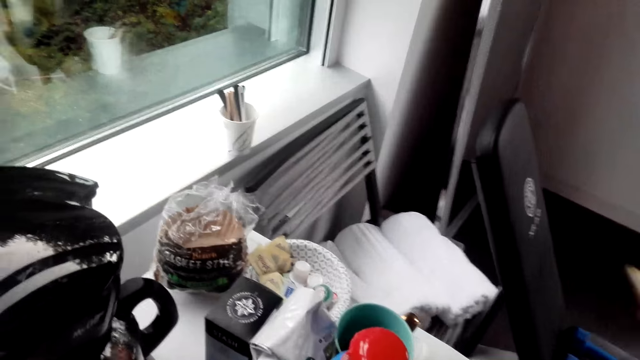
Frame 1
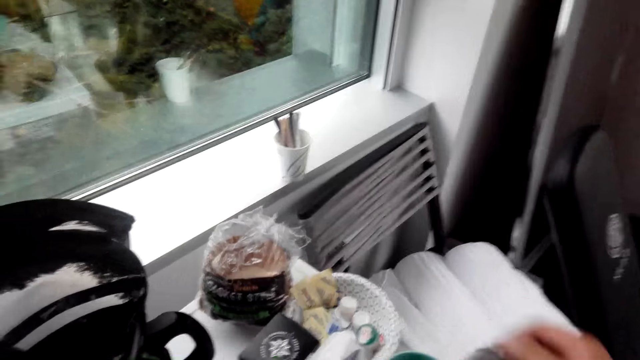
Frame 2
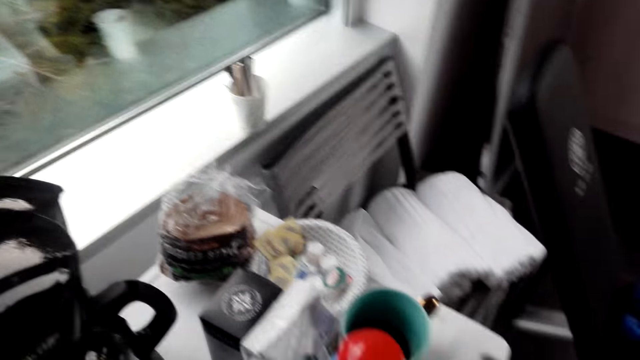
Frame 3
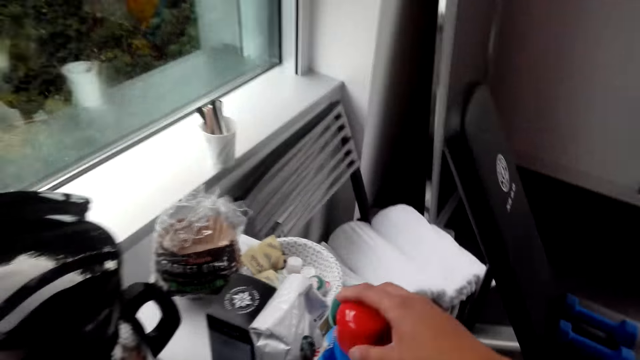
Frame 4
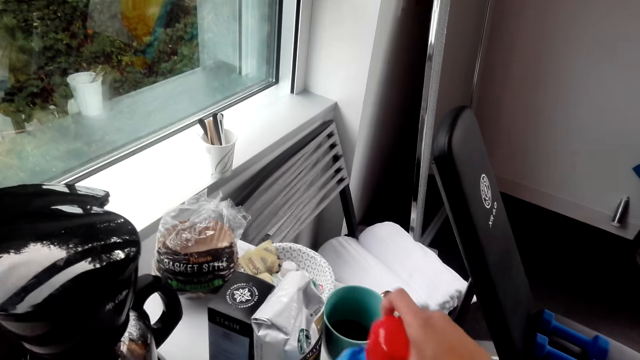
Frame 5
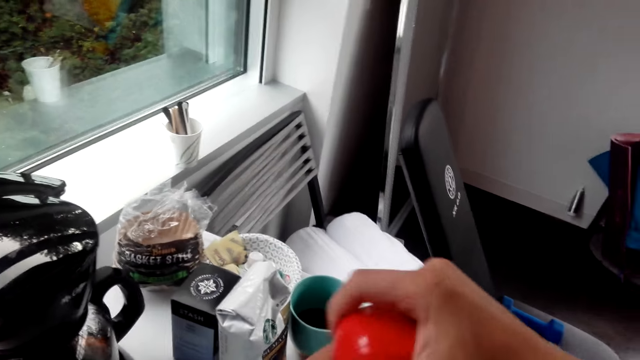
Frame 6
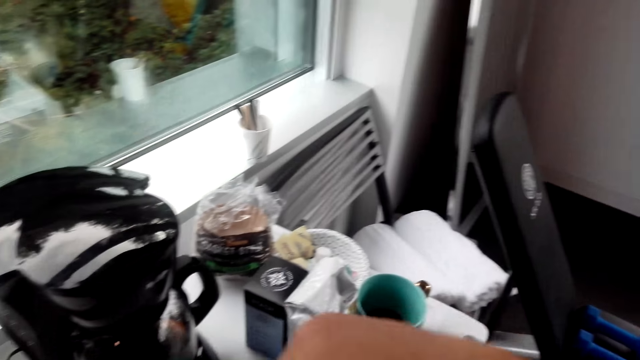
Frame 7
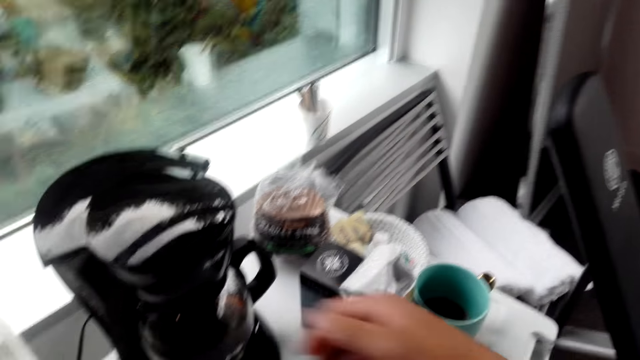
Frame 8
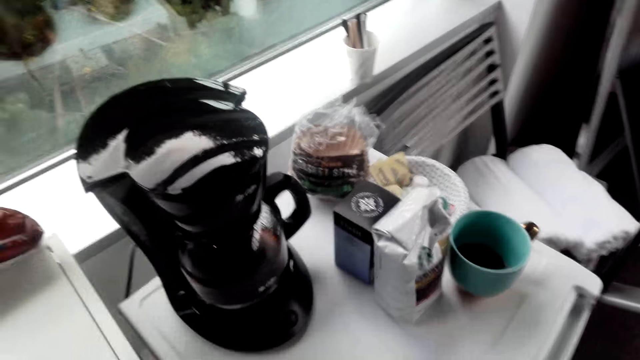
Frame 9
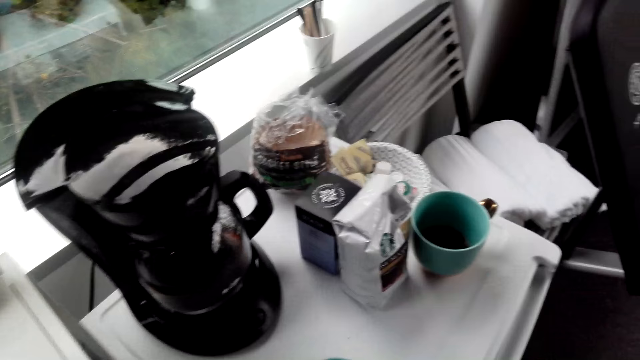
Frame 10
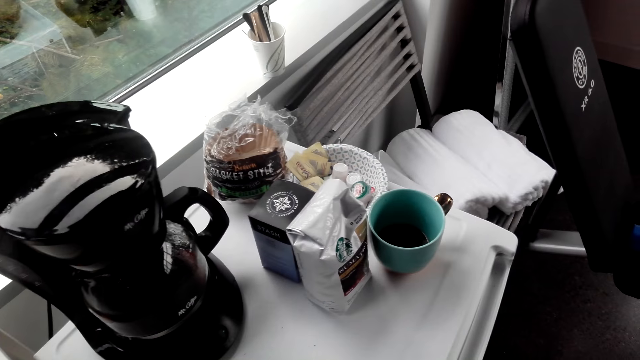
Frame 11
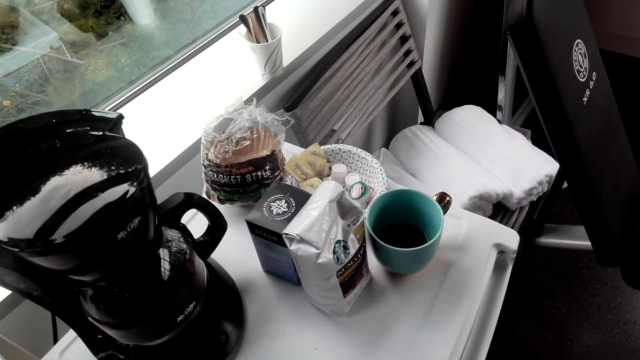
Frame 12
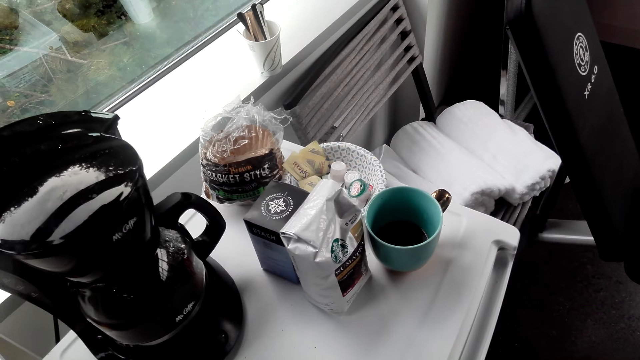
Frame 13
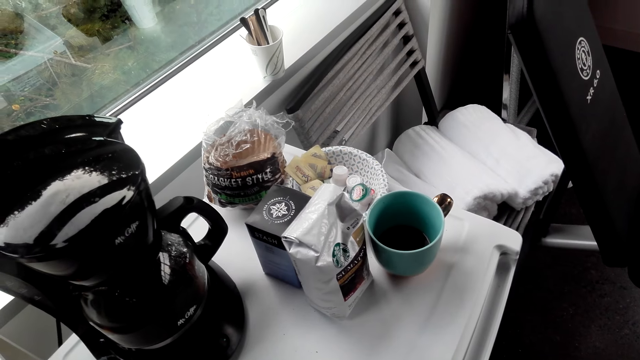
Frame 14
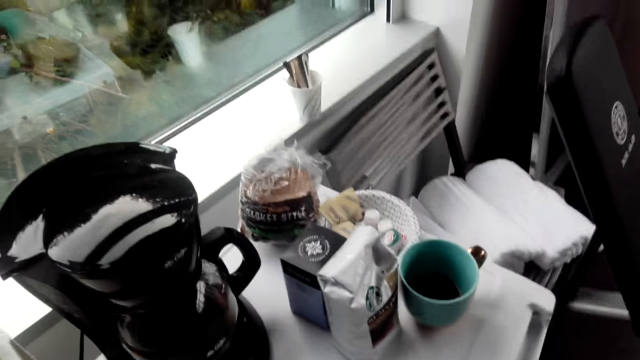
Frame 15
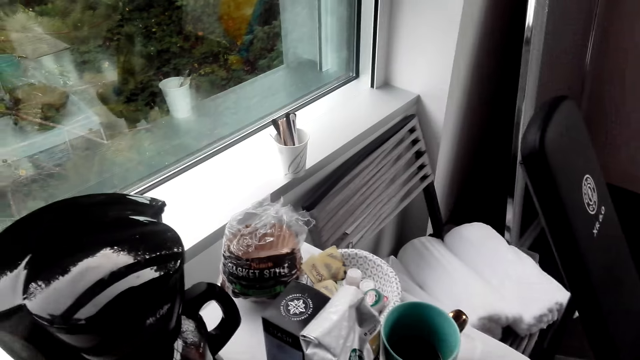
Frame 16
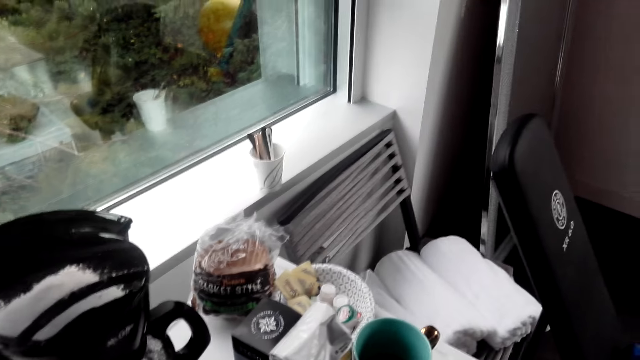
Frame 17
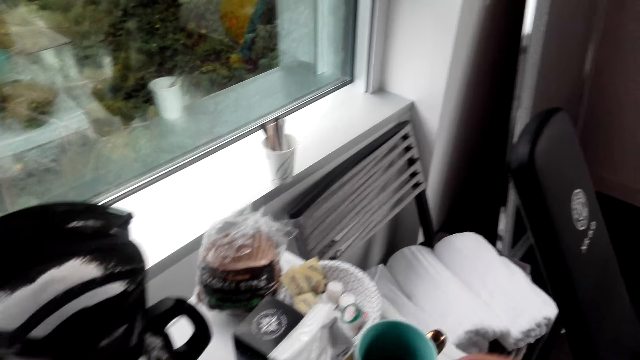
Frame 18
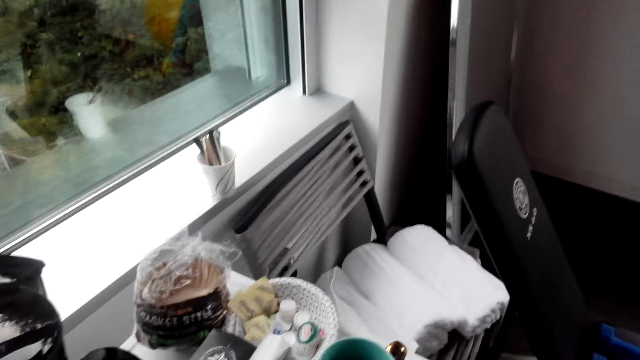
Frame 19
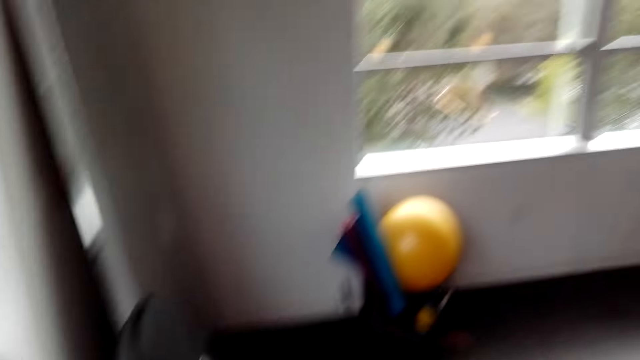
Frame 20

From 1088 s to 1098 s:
The camera wearer turns around. A woman converses with the camera wearer. The camera wearer holds a tin. They converse with the woman. They turn around. The woman converses with the camera wearer.

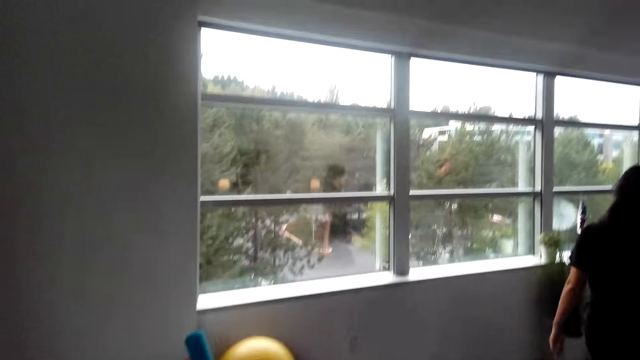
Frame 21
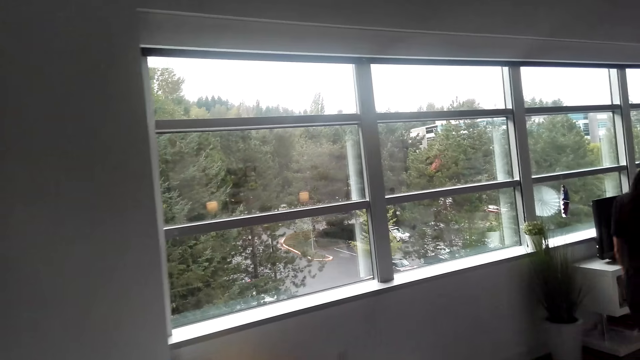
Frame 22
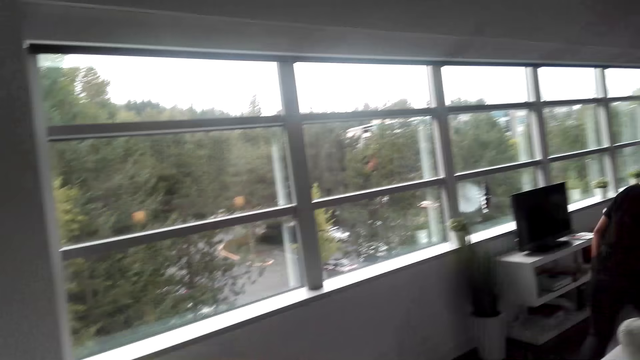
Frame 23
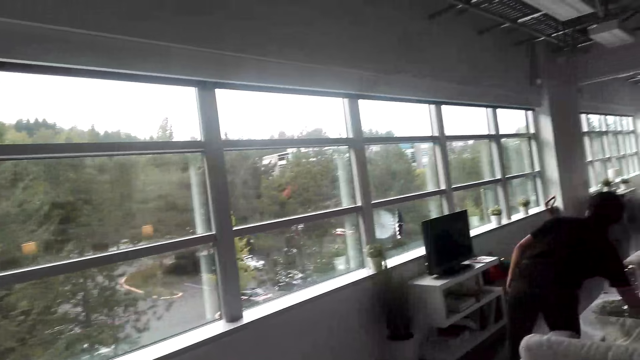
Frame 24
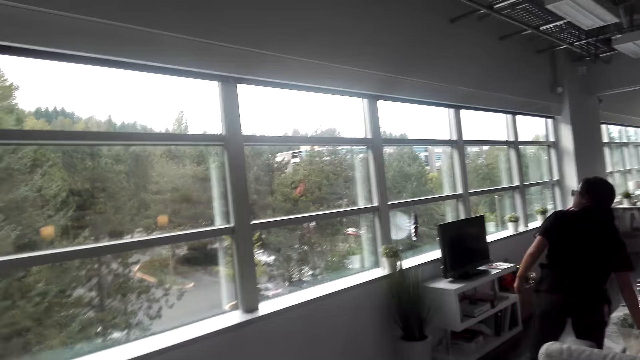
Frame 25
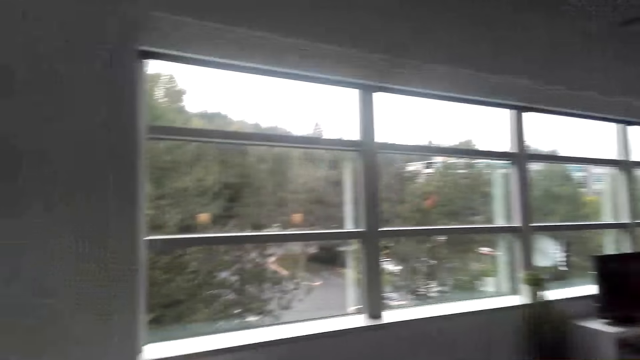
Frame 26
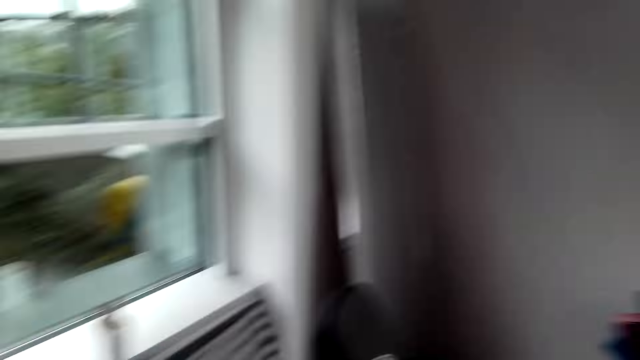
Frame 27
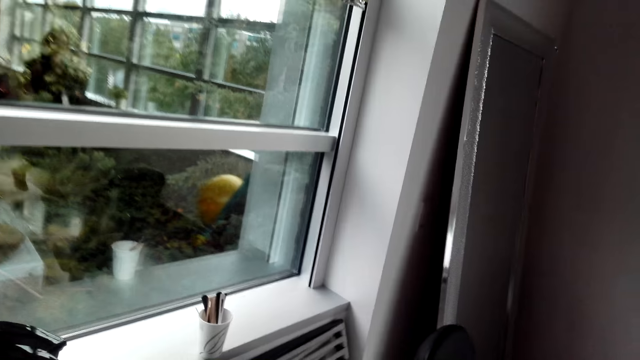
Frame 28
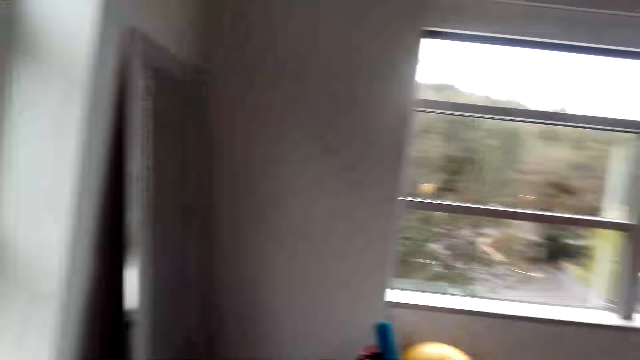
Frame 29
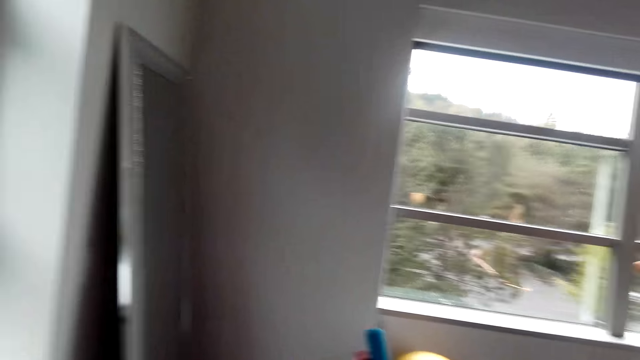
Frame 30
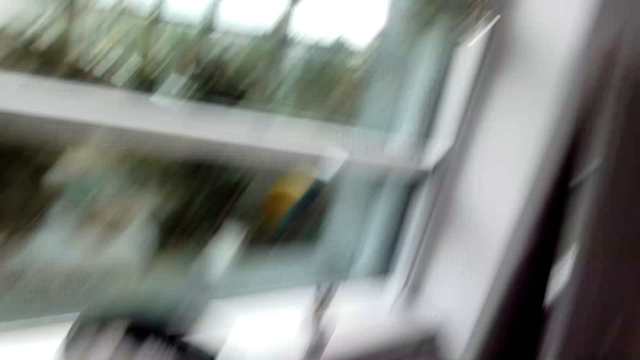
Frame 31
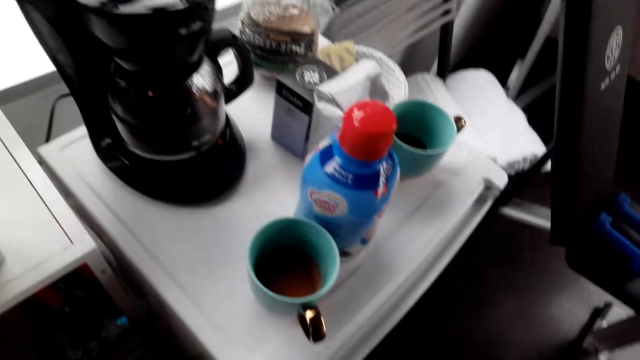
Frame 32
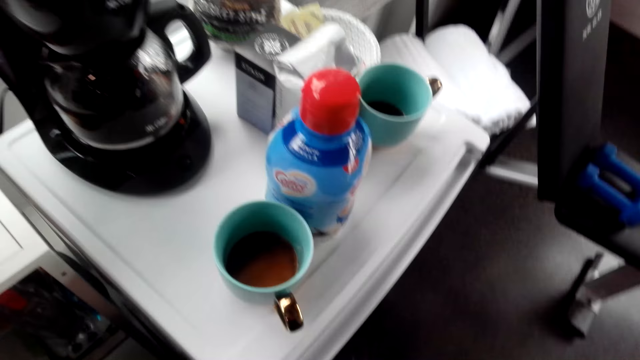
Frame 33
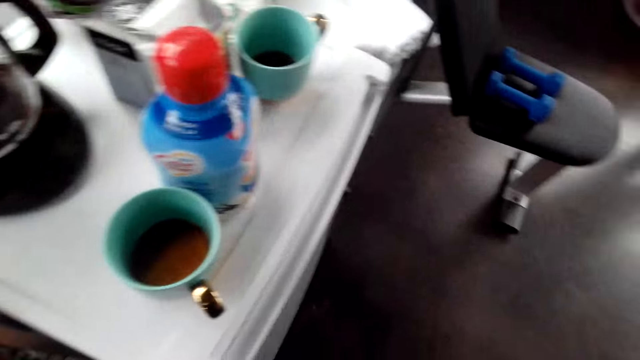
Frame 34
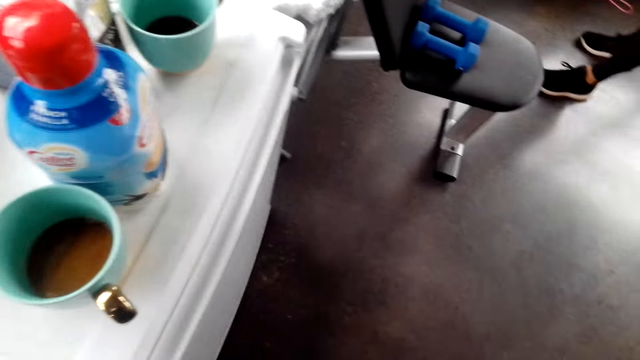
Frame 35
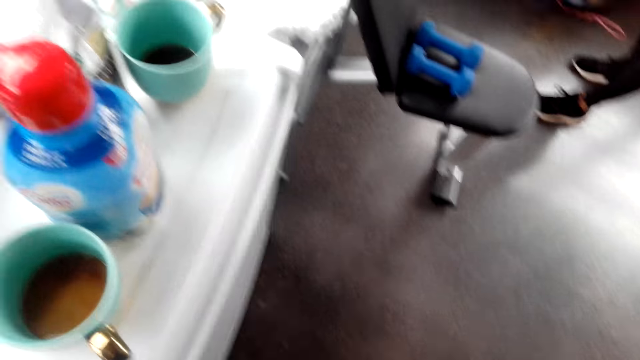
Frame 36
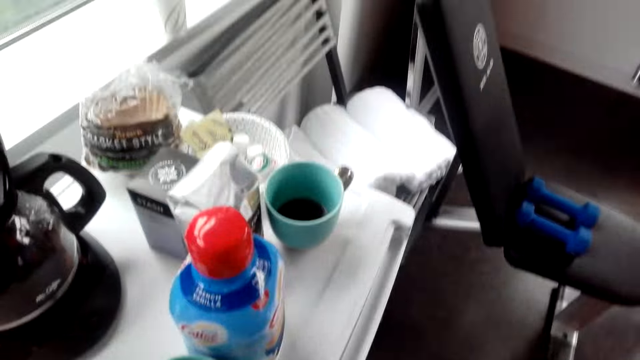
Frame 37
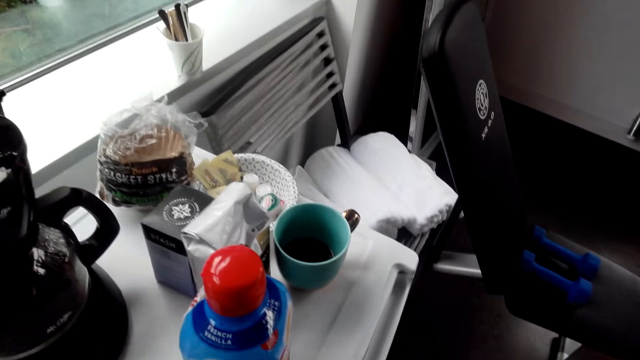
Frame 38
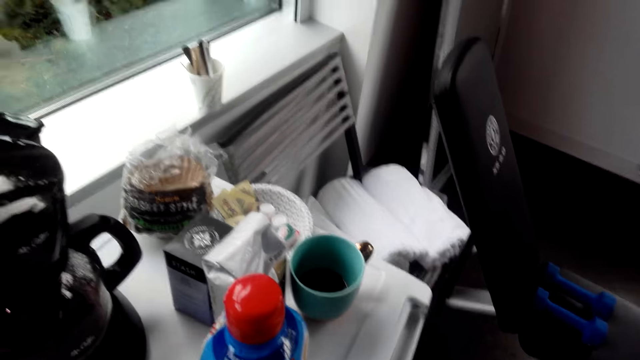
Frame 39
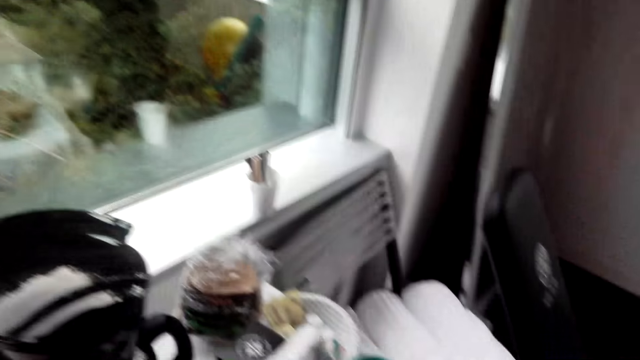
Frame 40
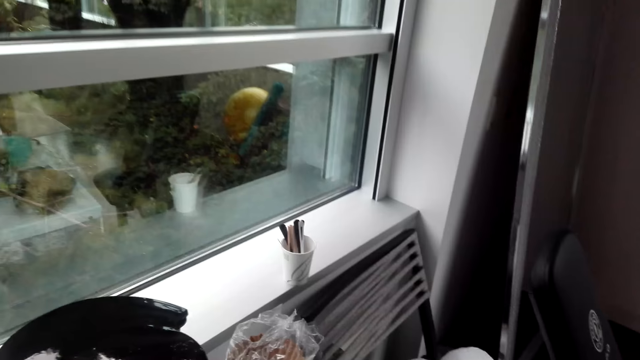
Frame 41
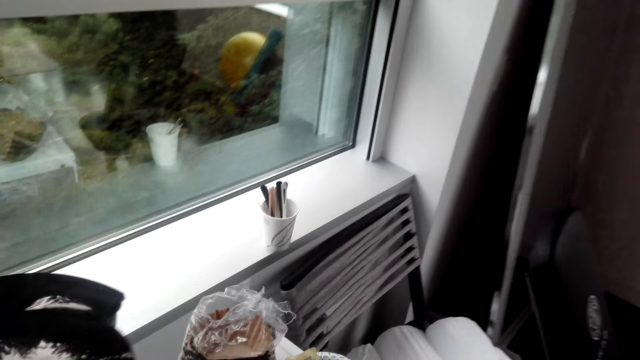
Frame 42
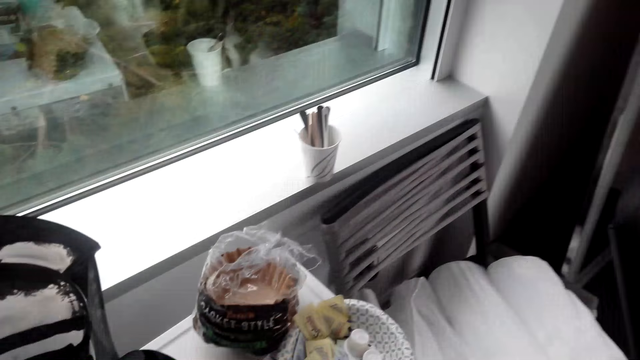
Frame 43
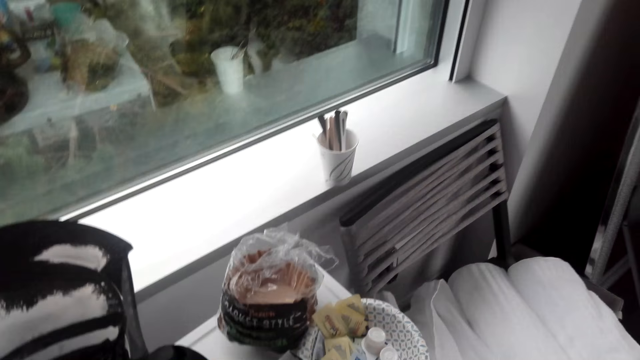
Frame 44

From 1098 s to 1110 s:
The camera wearer looks around the house. A woman walks around the house. The camera wearer turns around. They converse with the woman. The woman converses with the camera wearer.
